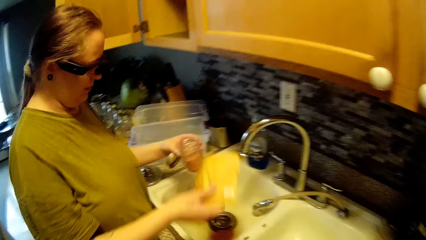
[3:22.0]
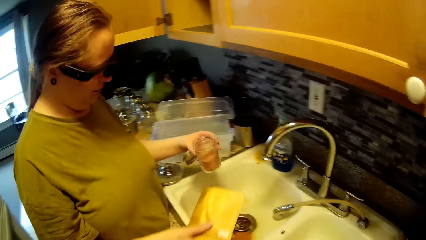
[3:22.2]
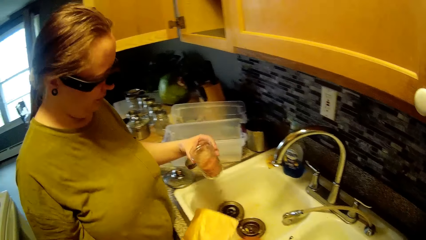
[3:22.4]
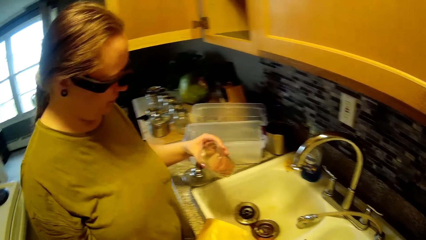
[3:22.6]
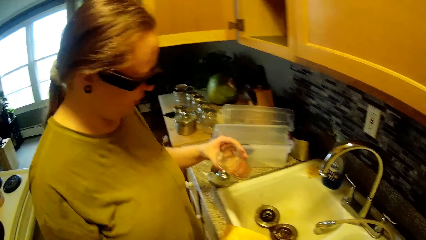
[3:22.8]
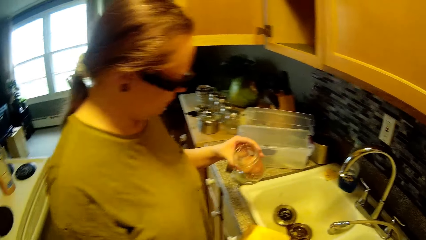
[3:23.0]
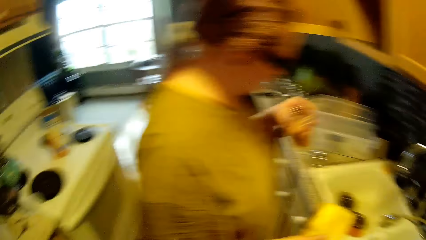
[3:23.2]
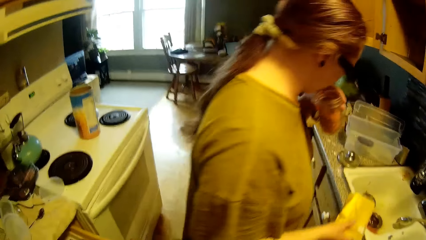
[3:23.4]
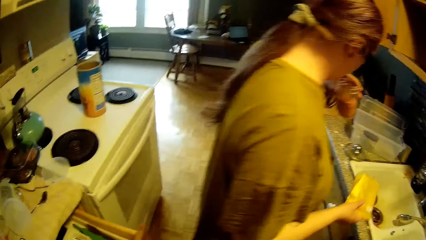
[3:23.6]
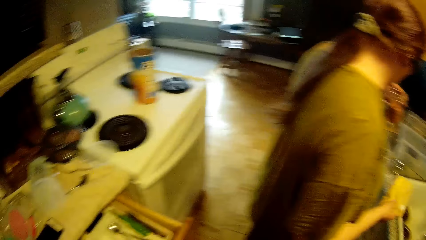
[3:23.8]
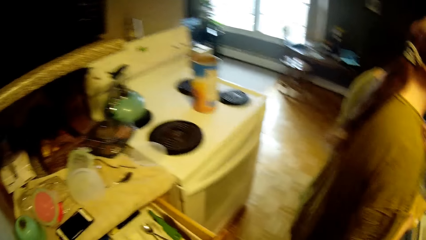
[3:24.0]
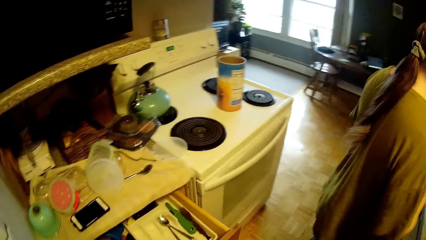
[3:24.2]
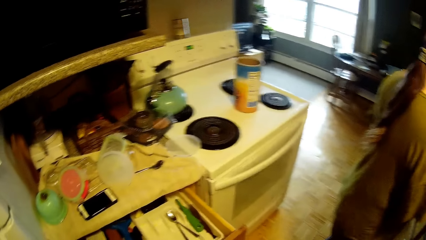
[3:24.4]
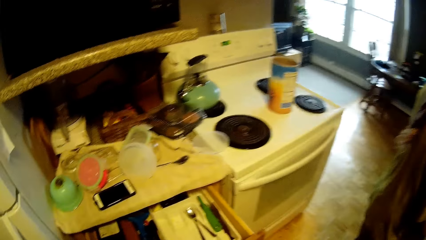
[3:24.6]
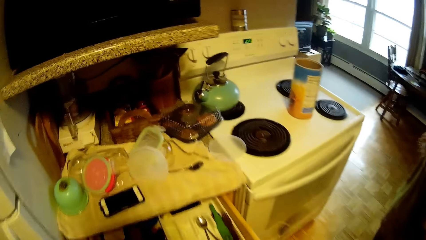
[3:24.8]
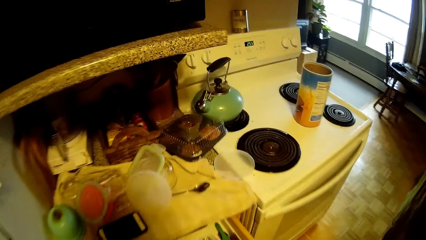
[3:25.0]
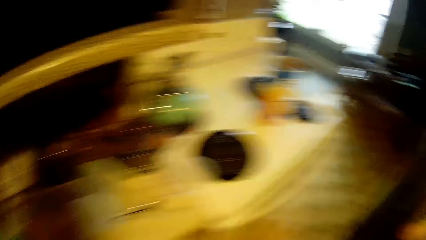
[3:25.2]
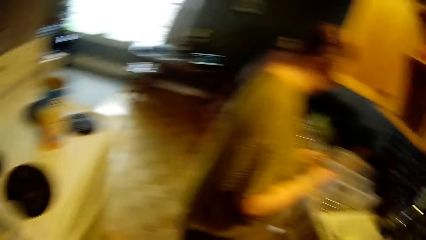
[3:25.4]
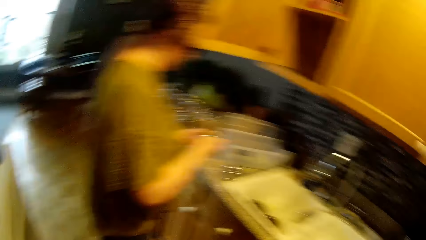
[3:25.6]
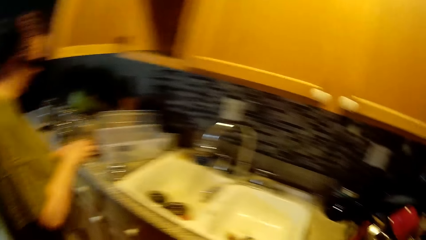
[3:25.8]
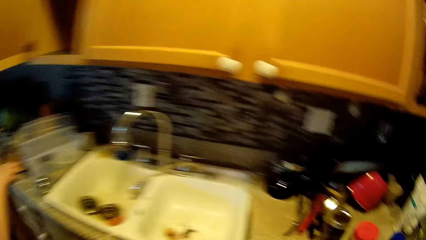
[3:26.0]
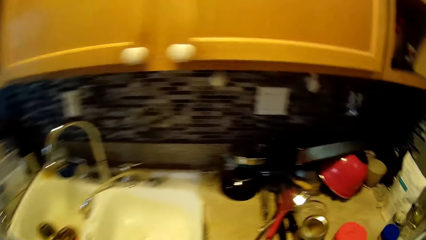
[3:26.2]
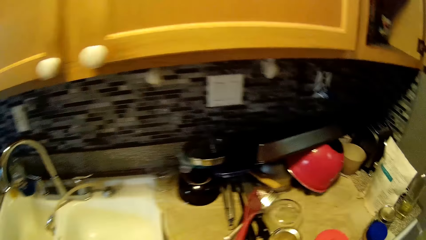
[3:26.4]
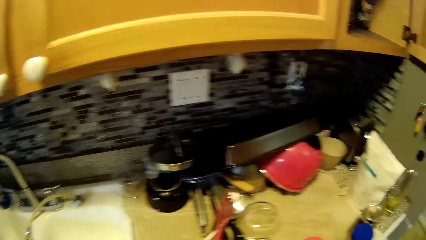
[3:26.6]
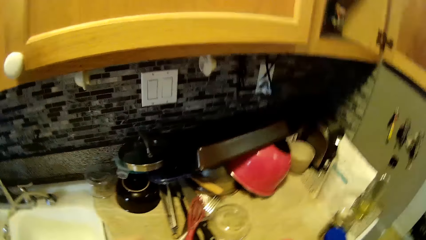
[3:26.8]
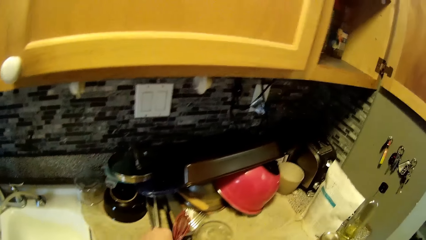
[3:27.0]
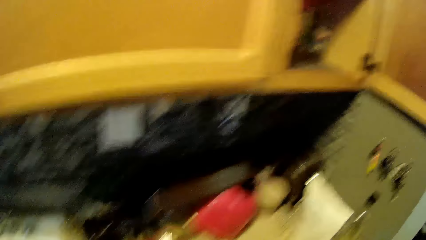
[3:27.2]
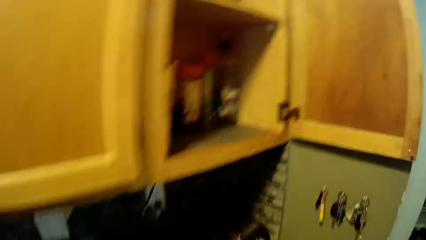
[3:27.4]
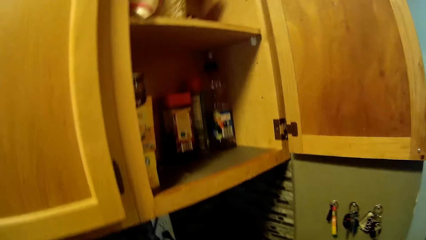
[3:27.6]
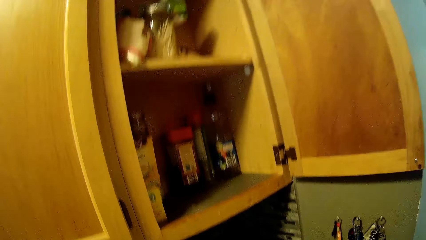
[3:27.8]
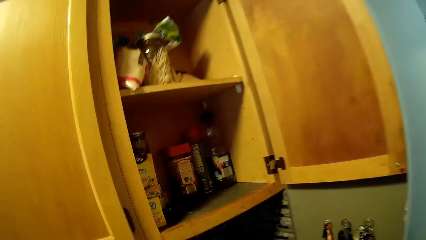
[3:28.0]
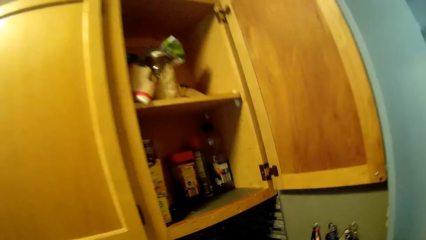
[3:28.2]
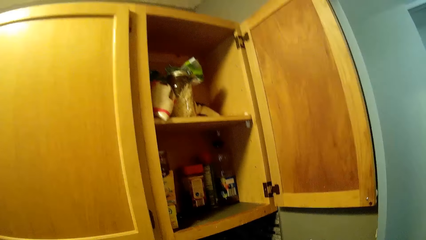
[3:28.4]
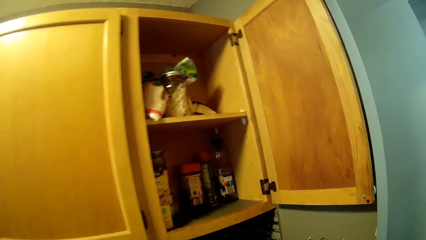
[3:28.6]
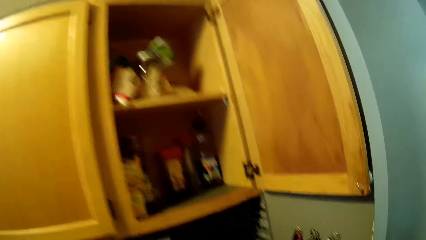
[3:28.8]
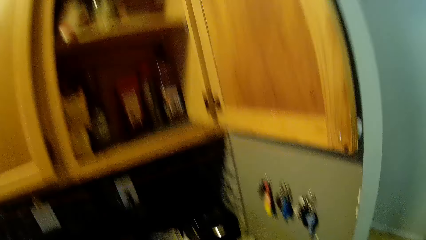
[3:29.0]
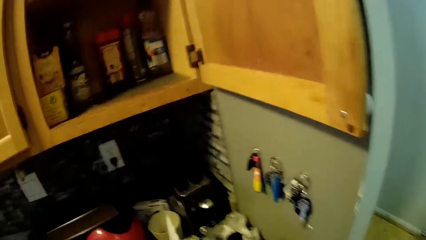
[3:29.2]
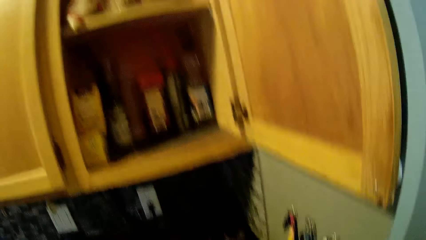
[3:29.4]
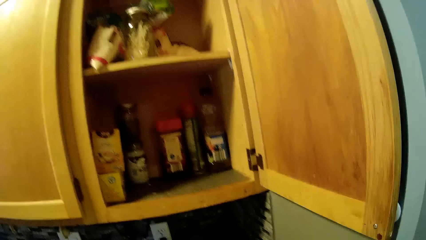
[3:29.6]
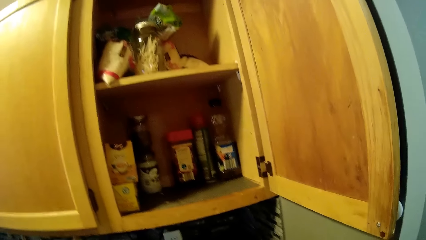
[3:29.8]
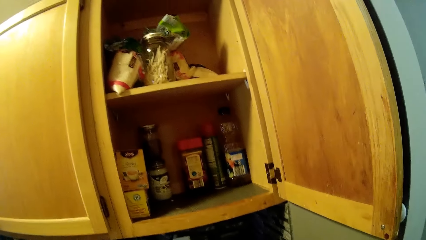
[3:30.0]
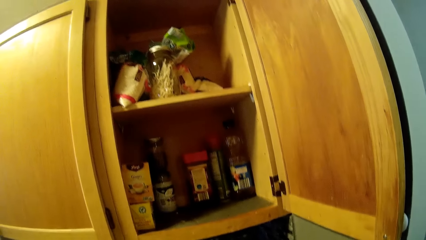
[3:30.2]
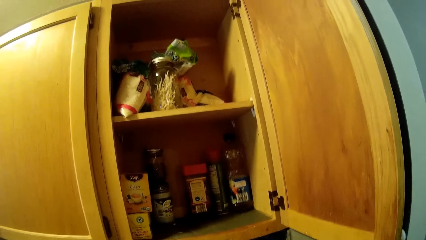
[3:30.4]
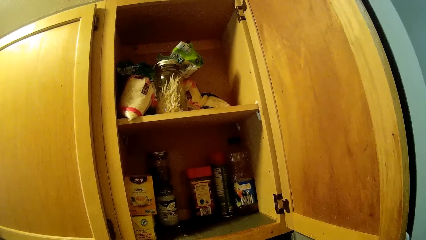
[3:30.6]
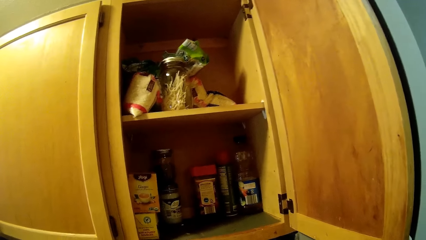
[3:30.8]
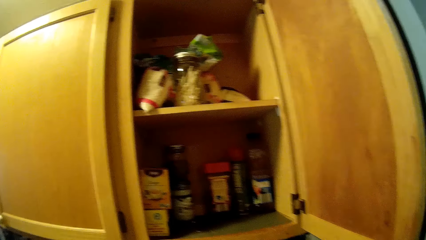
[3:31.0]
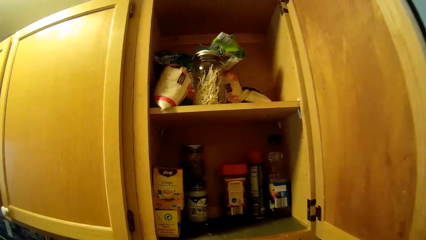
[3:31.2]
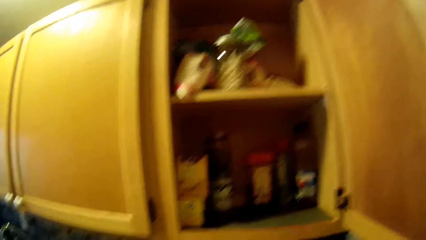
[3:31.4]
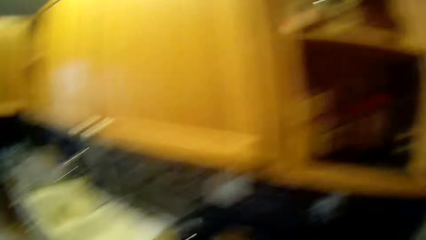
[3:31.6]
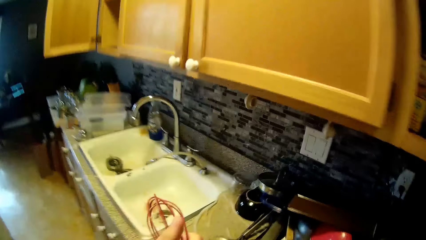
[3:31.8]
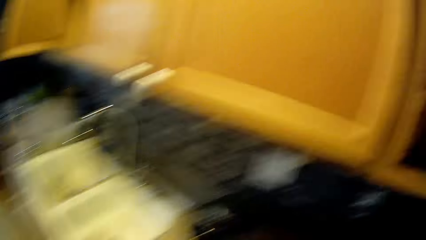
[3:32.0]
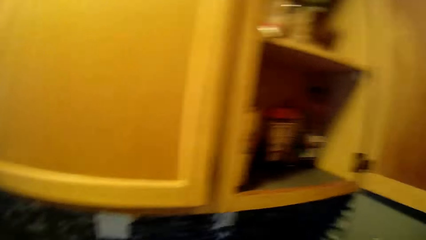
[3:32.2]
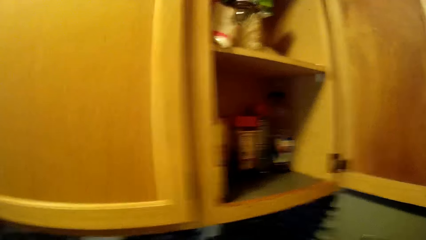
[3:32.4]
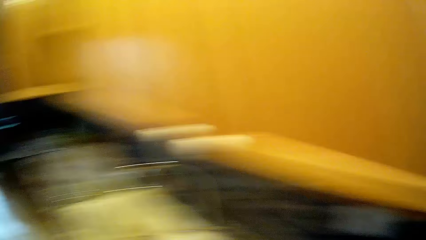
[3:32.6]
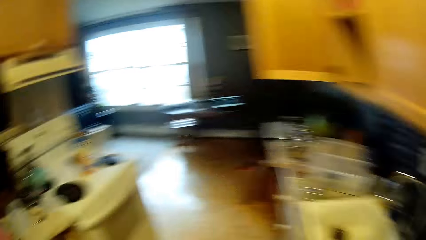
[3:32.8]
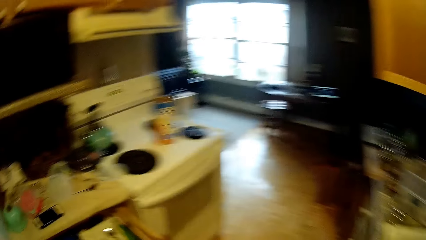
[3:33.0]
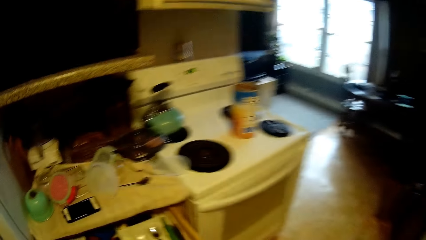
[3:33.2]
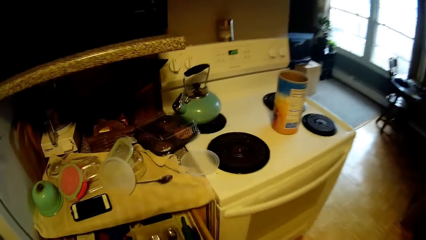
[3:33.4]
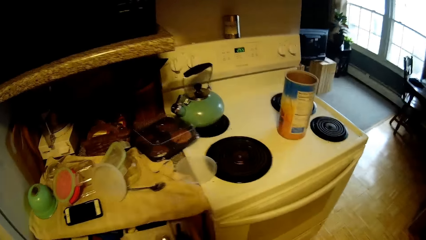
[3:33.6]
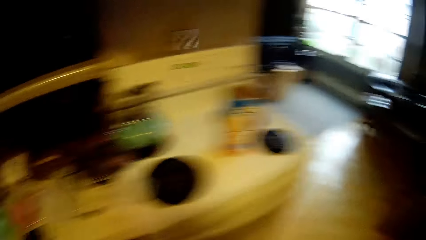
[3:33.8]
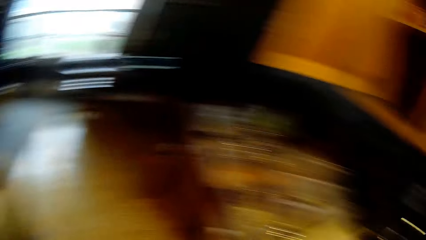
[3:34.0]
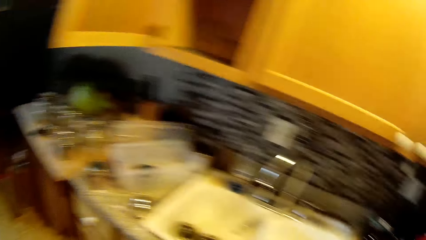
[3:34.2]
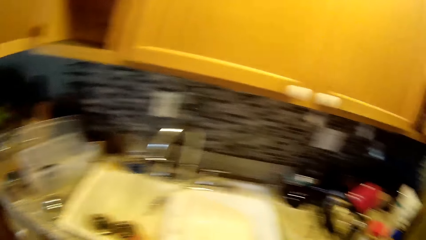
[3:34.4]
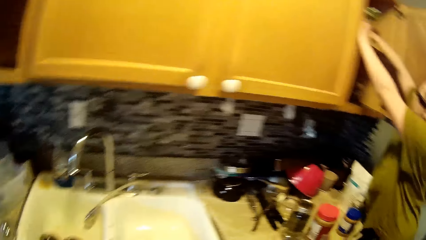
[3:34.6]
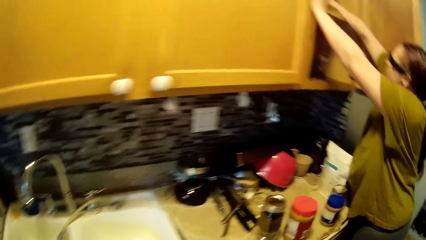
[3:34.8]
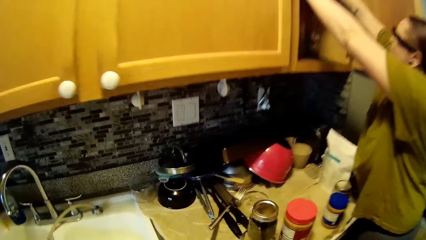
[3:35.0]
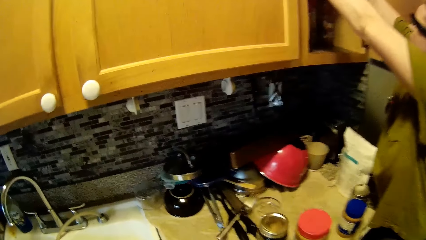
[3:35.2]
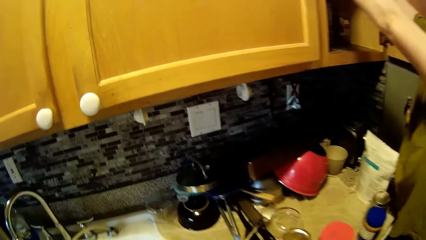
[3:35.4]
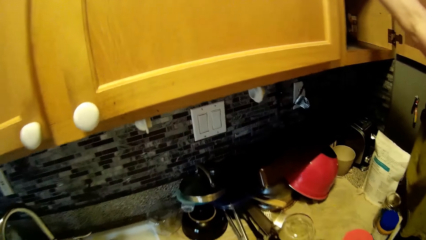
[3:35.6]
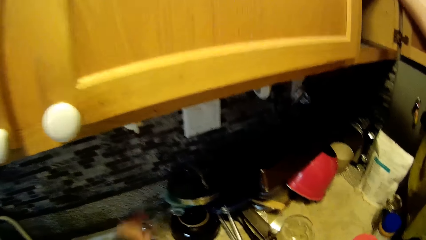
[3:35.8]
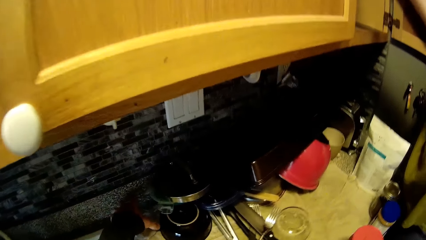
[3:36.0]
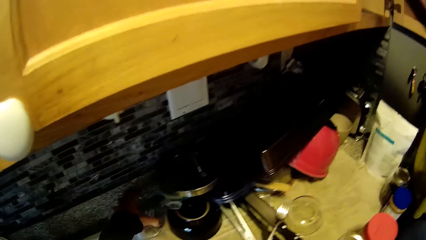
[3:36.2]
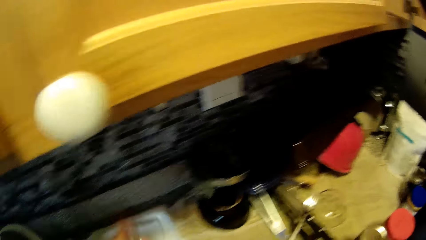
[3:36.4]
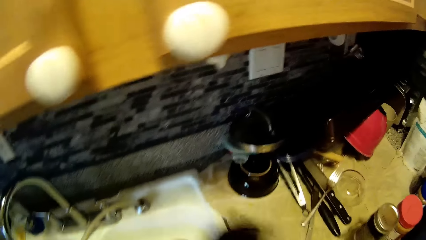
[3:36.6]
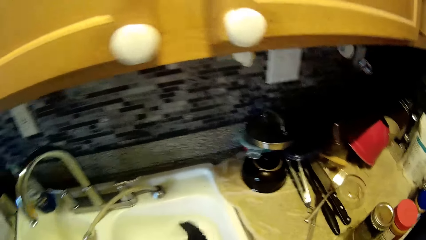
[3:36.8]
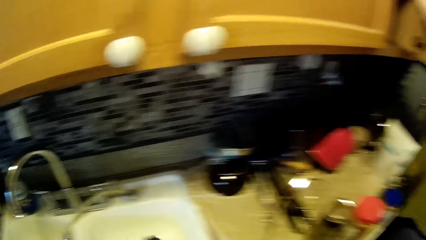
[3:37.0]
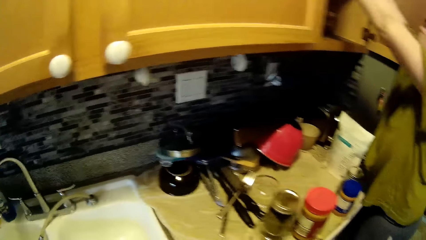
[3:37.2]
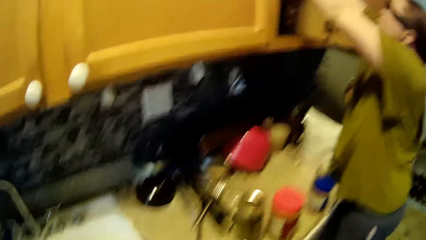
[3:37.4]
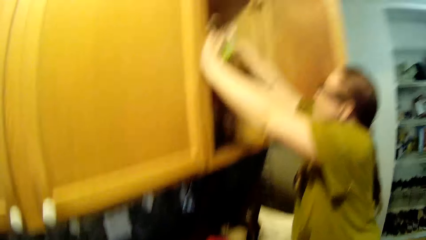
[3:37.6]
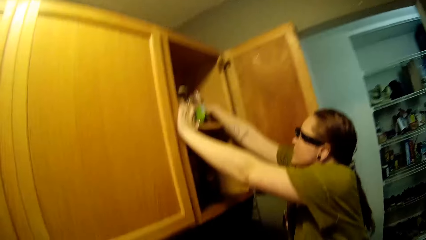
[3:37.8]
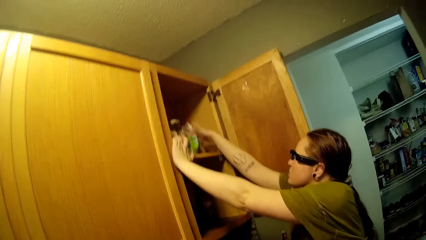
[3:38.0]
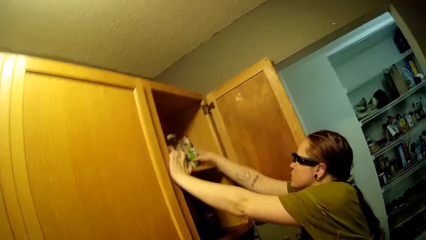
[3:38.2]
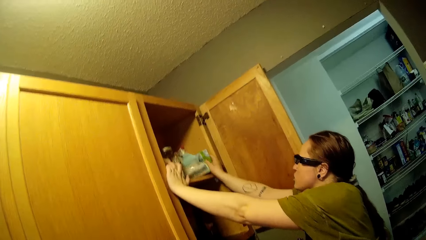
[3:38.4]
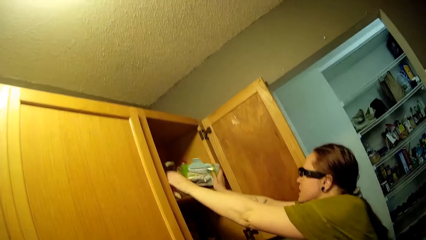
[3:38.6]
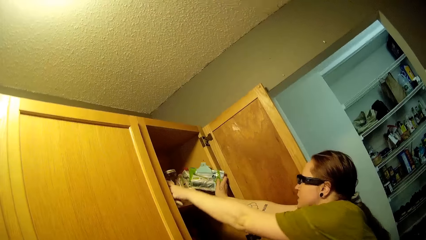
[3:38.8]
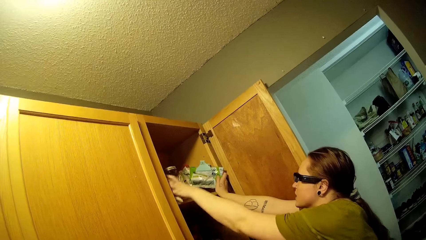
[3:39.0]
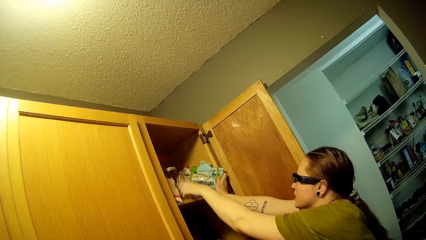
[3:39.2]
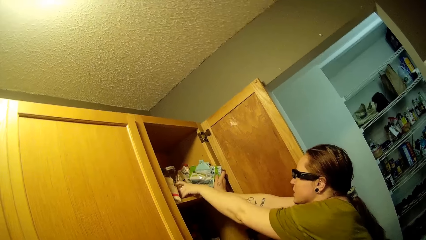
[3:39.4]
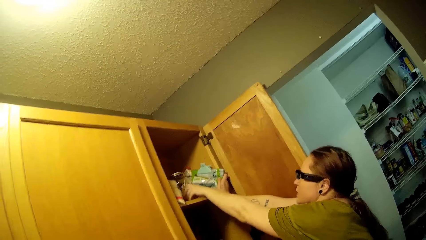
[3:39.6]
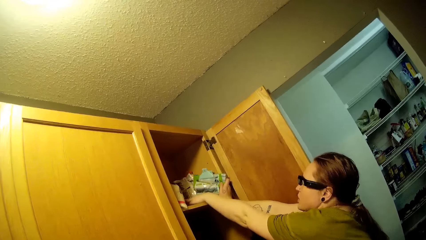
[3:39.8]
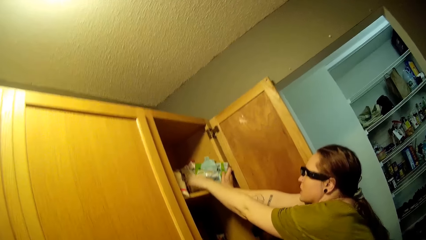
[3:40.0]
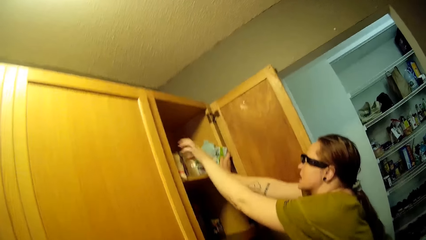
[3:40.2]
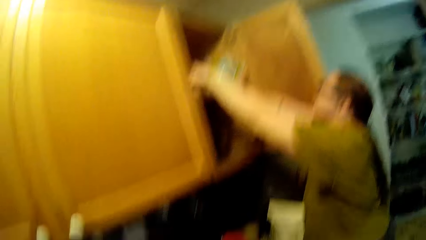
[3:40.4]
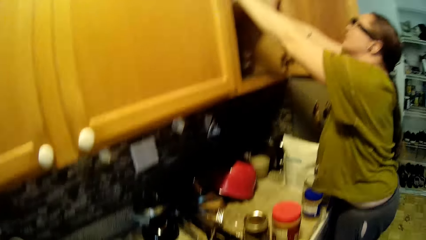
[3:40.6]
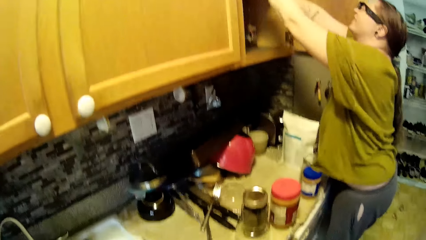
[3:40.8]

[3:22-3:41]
The camera wearer interacts with a lady. The lady covers the jar with her right hand. The camera wearer picks up a whisk from the counter with his left hand. He looks around. He picks up a bowl from the countertop with his left hand. The lady arranges the tea bags in the cupboard with both hands.
